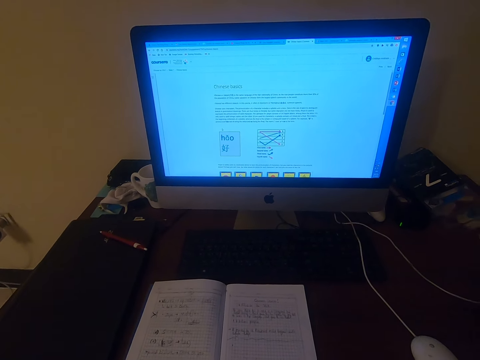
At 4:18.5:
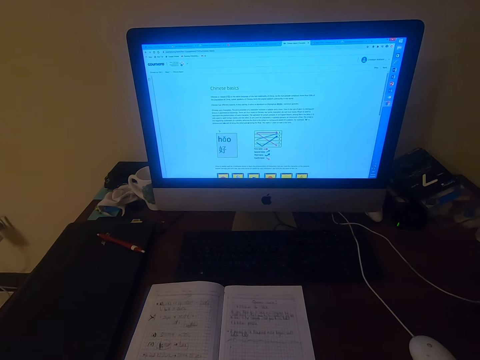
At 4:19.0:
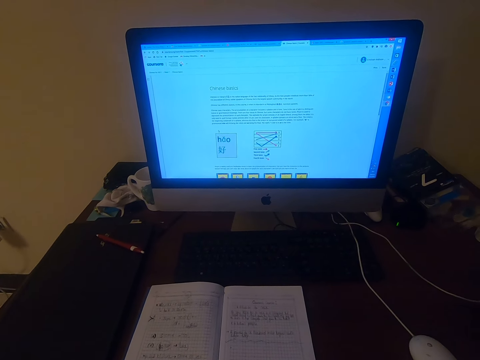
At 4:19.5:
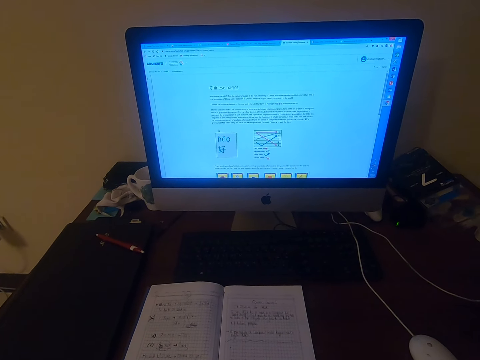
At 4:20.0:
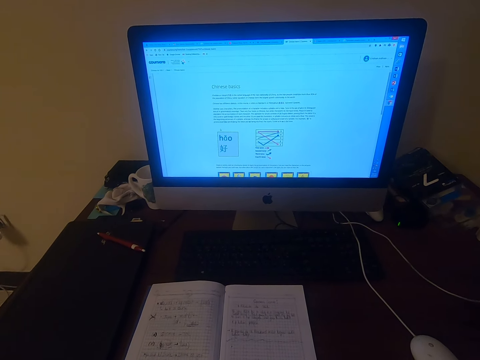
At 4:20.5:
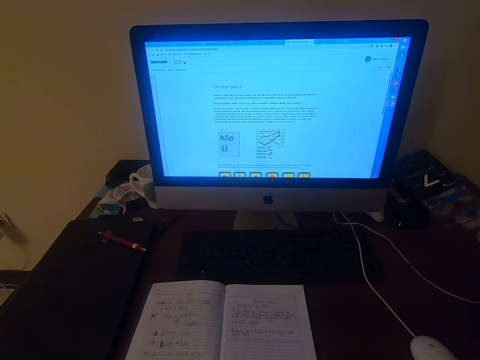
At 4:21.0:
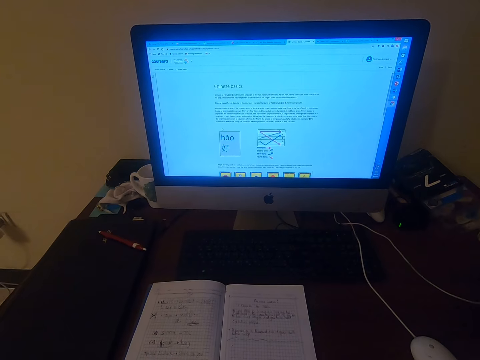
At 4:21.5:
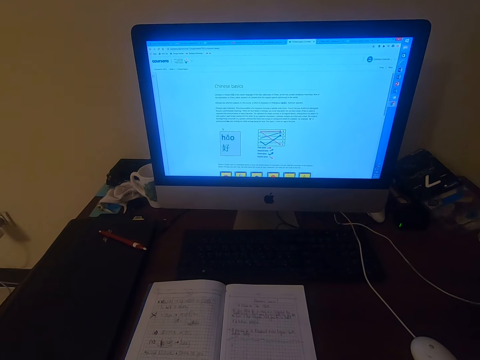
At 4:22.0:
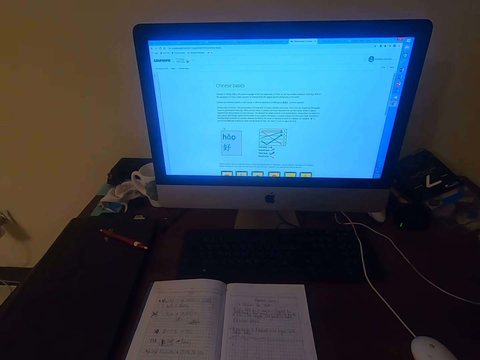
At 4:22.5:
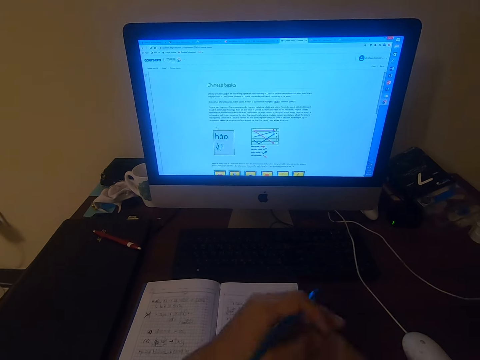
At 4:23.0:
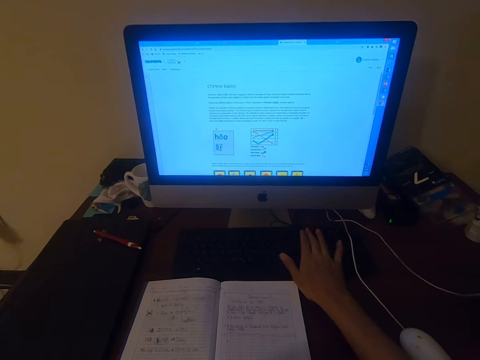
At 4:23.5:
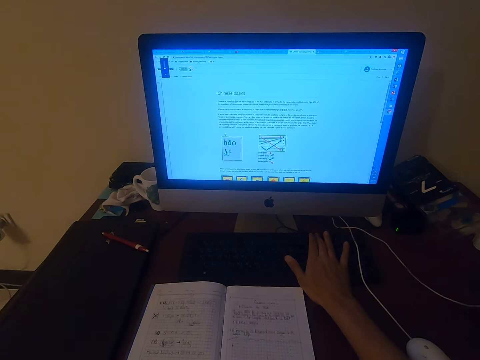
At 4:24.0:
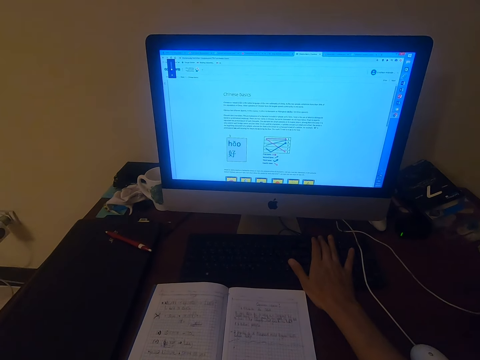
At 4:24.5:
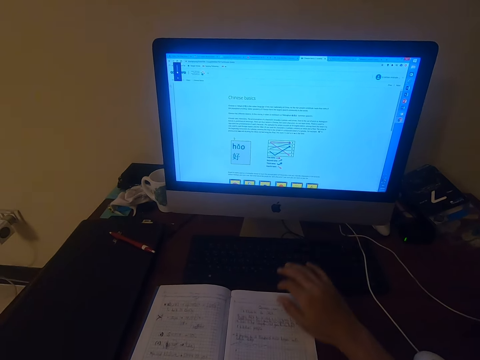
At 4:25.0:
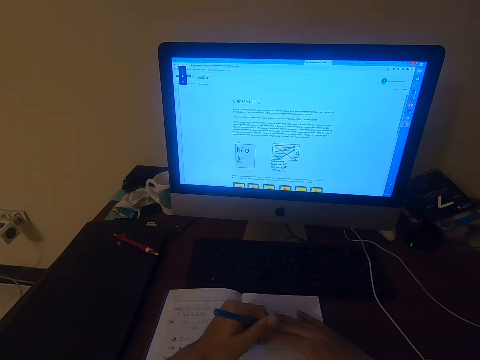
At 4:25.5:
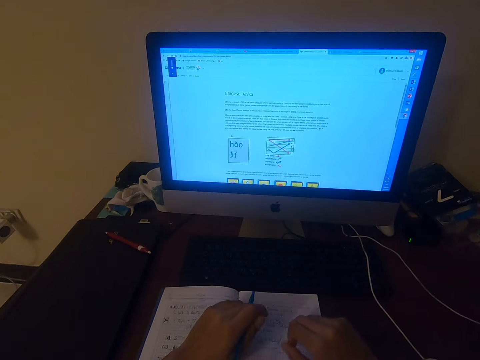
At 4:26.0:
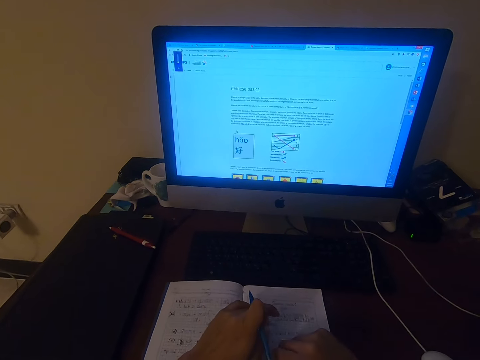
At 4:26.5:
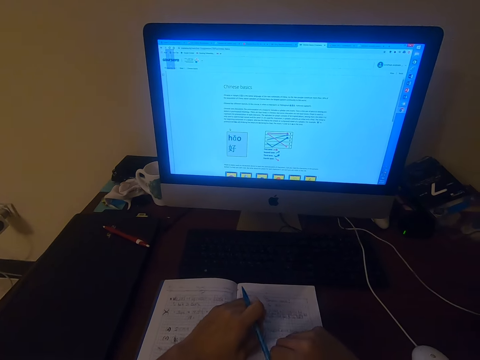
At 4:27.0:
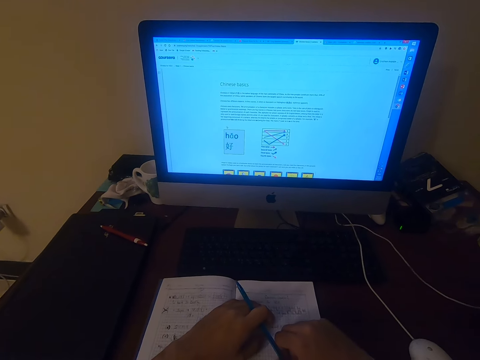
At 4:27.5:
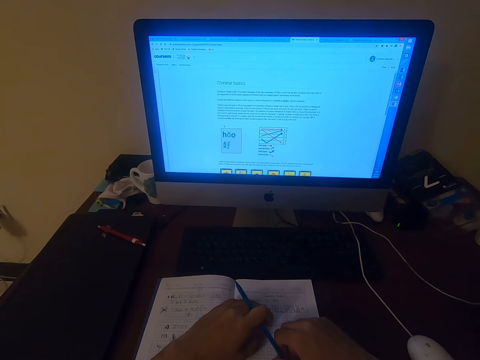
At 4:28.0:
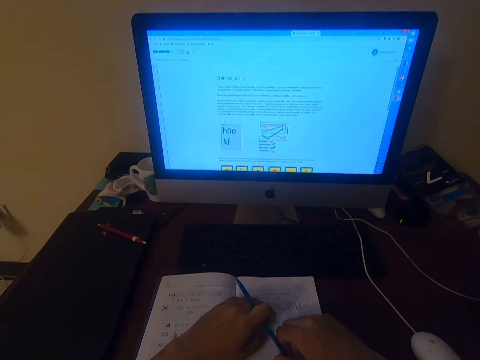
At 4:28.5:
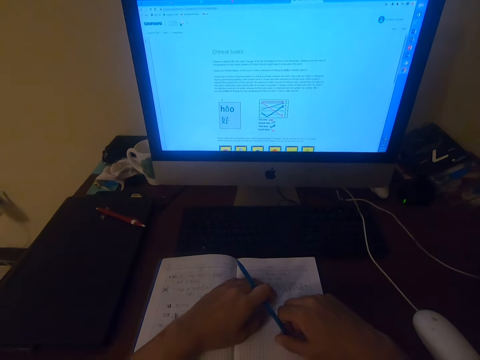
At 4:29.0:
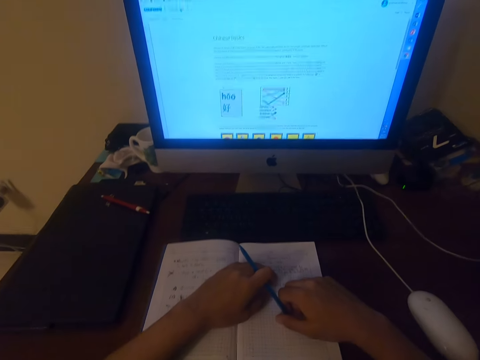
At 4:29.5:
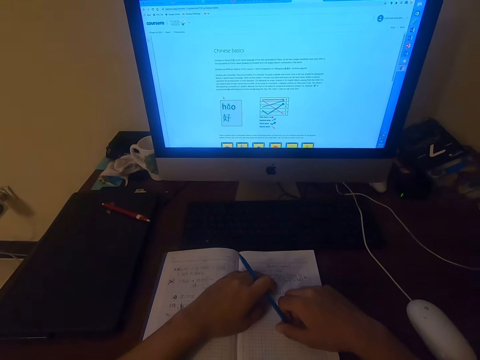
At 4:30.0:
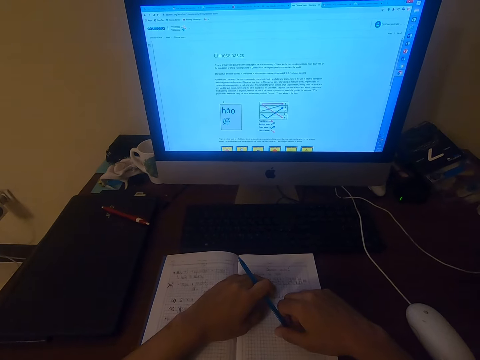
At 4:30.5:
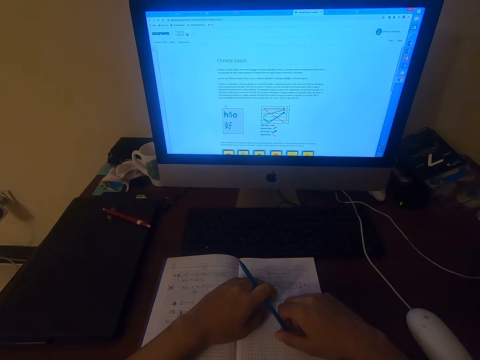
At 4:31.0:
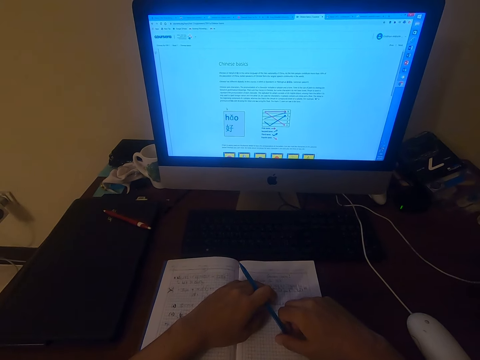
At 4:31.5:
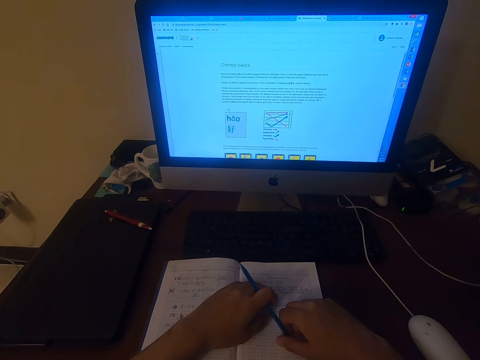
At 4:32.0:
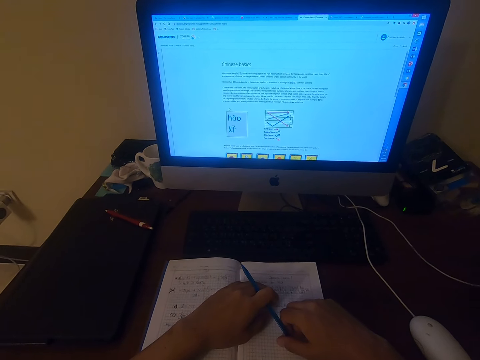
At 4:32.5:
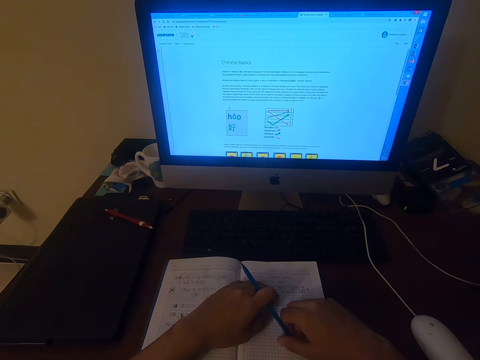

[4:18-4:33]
The camera wearer clicks on the keyboard. They operate a computer. They click on the keyboard again. They read on the computer. They hold the pen.

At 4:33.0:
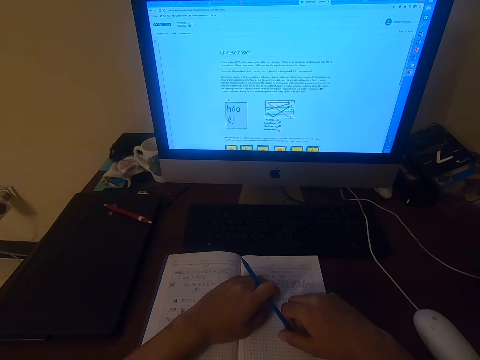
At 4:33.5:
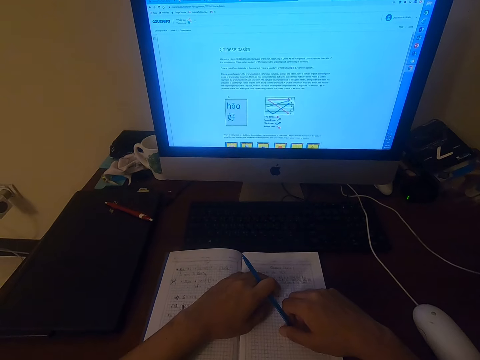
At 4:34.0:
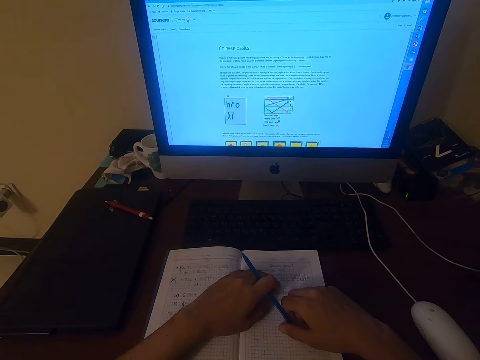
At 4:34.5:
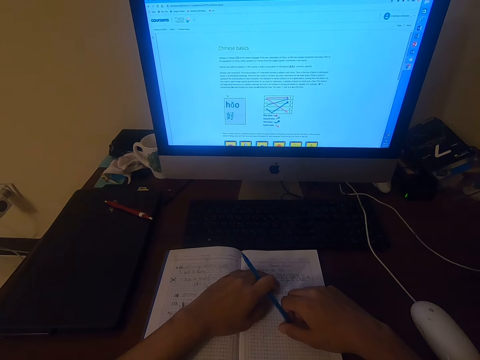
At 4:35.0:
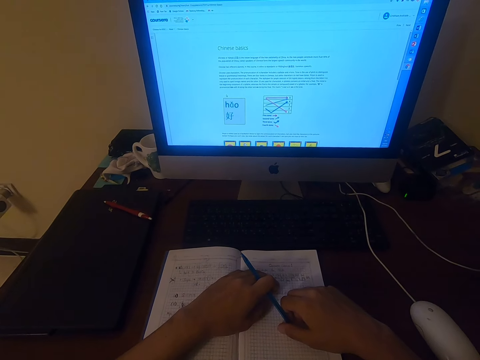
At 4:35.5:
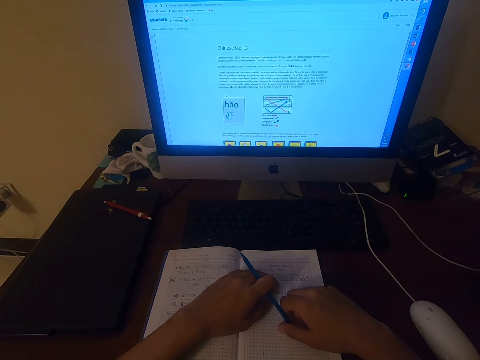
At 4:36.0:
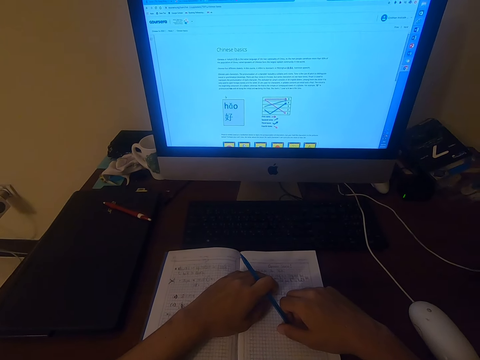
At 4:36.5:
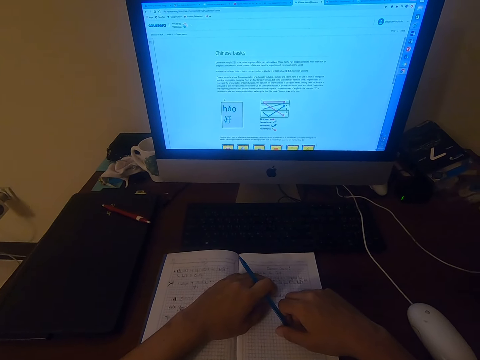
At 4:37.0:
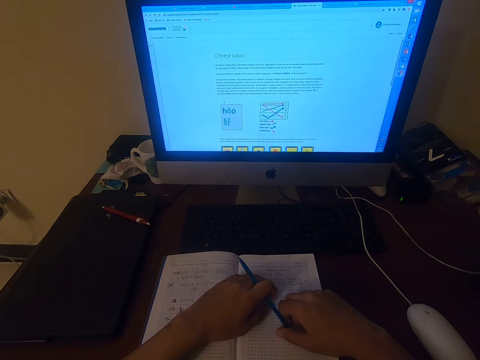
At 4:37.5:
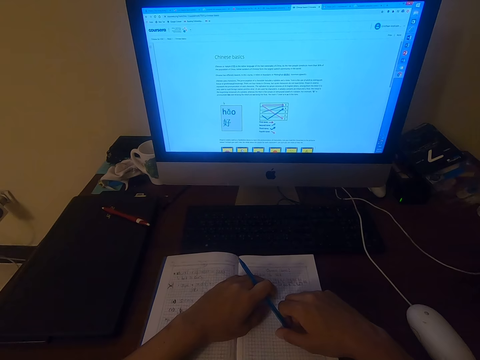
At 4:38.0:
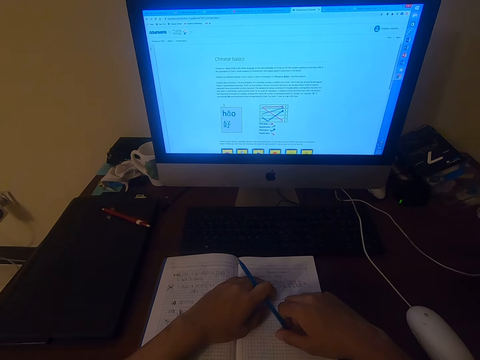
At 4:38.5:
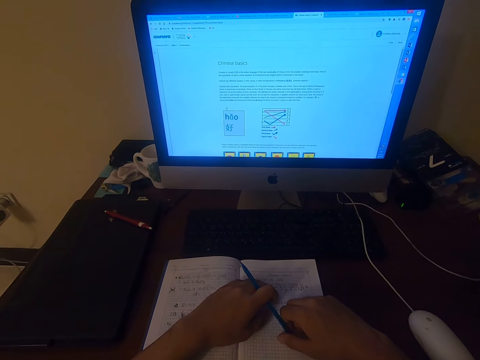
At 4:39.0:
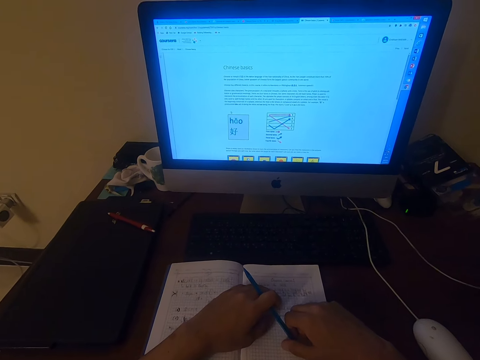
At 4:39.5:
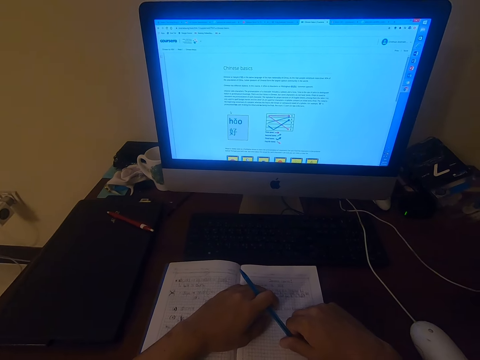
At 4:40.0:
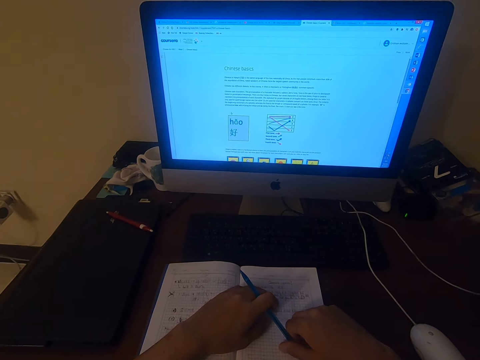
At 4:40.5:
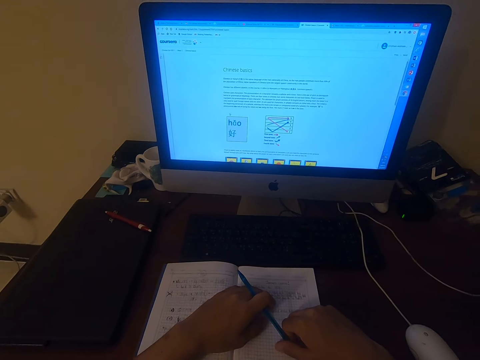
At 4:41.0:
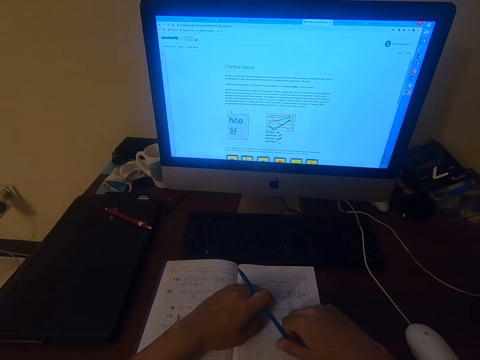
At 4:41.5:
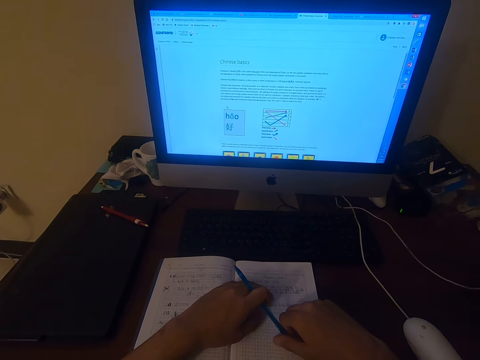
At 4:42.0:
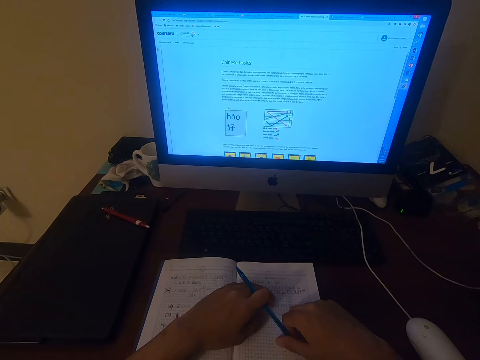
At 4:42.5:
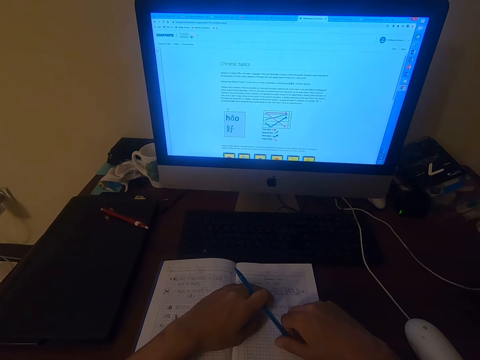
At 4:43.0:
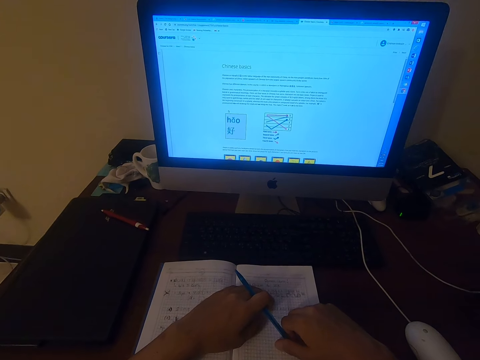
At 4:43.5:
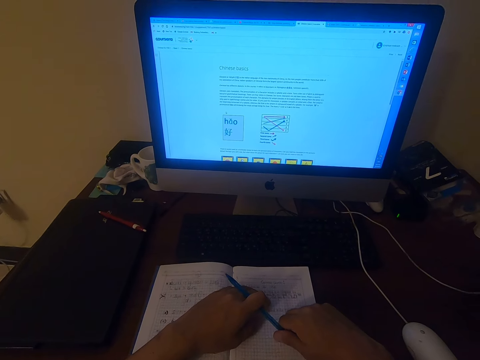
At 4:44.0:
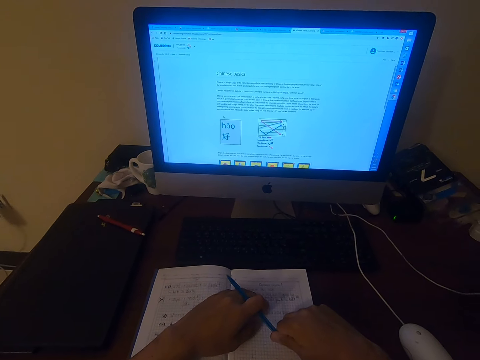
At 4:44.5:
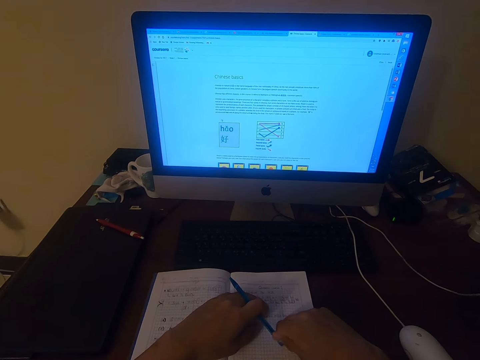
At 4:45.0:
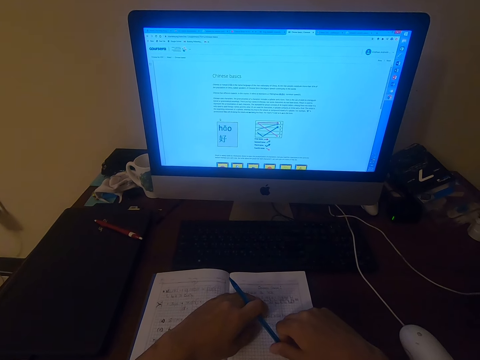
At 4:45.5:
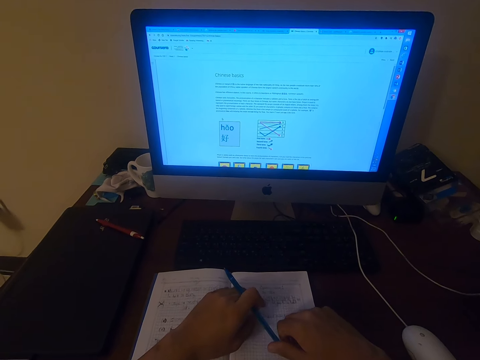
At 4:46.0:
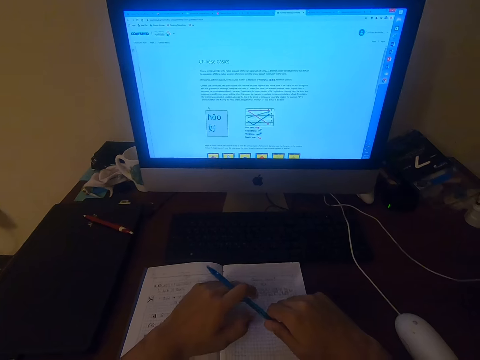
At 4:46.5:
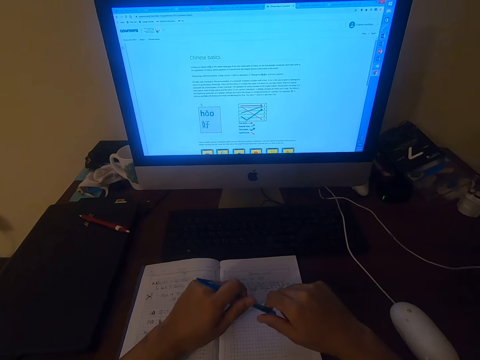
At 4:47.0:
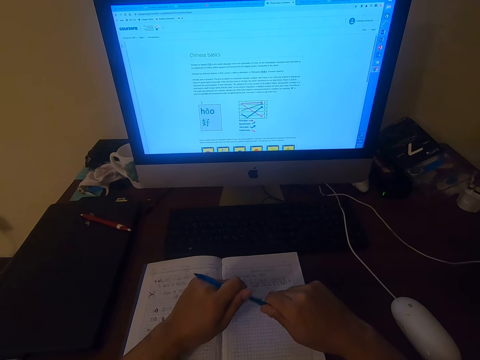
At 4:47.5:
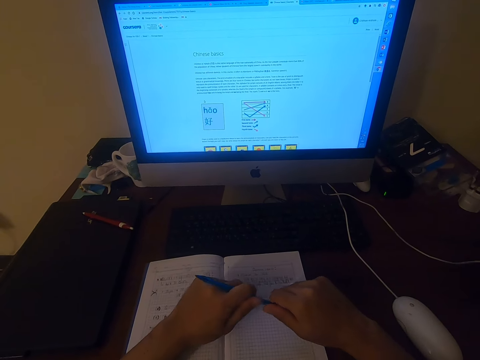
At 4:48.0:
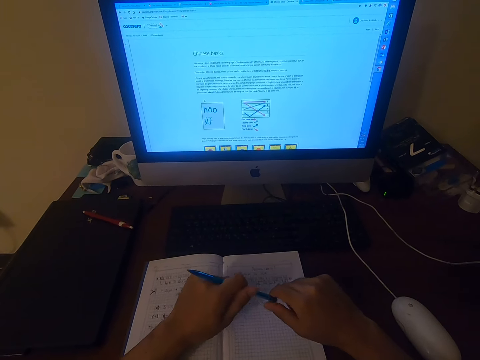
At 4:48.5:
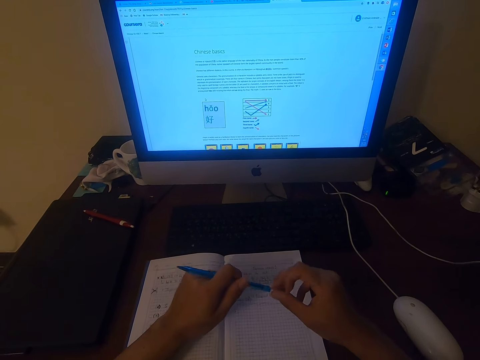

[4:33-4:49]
The camera wearer holds the pen.
